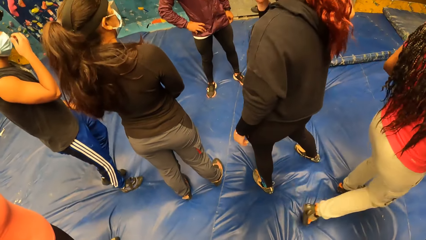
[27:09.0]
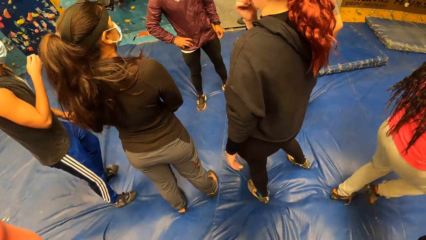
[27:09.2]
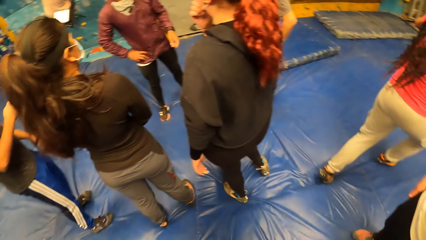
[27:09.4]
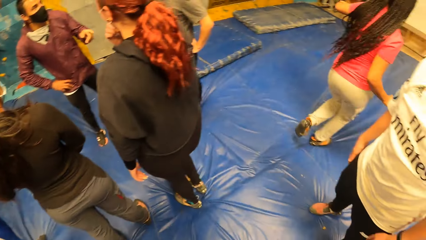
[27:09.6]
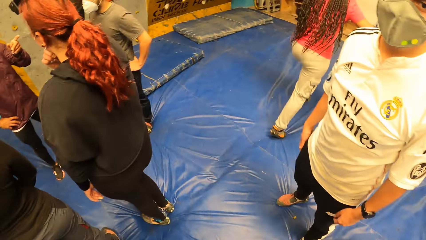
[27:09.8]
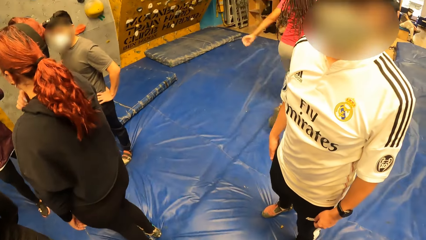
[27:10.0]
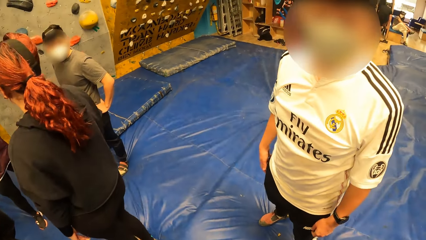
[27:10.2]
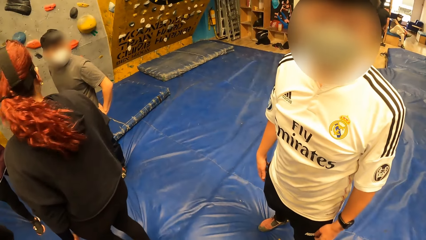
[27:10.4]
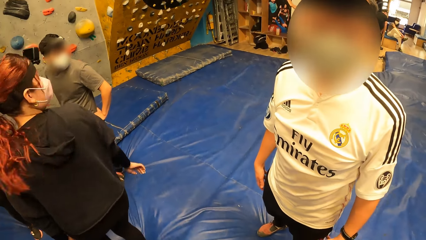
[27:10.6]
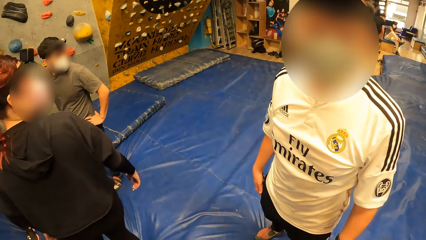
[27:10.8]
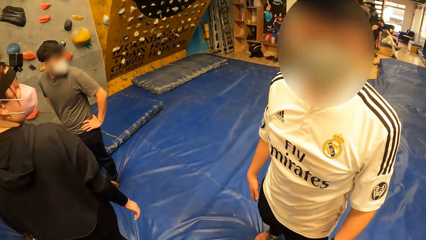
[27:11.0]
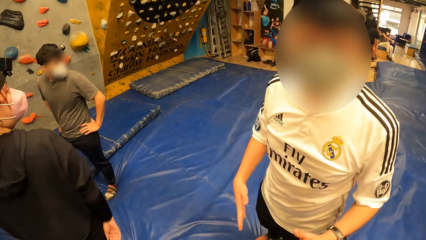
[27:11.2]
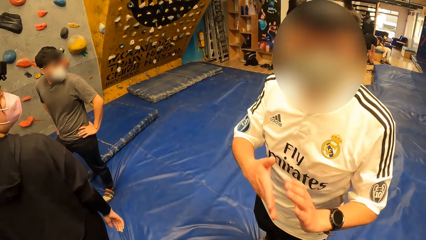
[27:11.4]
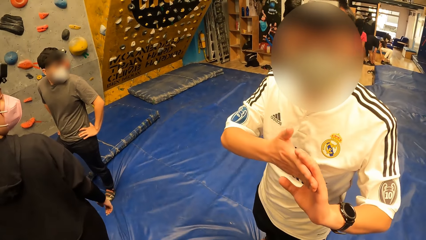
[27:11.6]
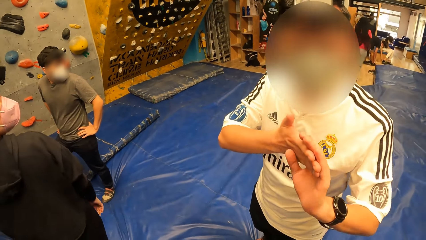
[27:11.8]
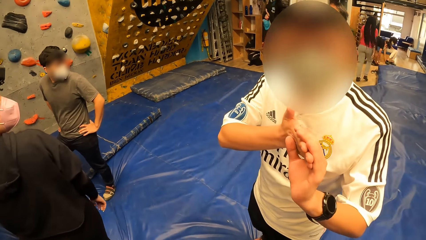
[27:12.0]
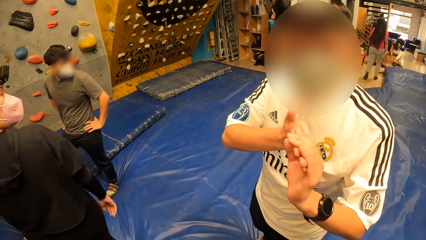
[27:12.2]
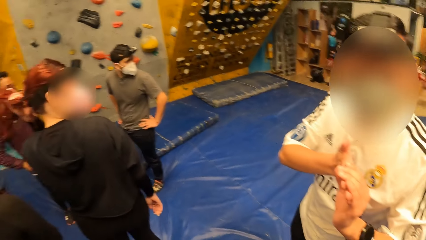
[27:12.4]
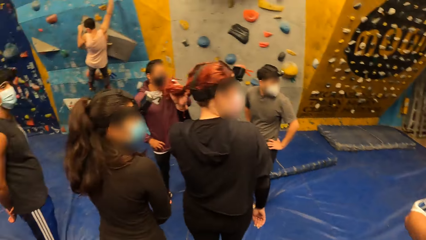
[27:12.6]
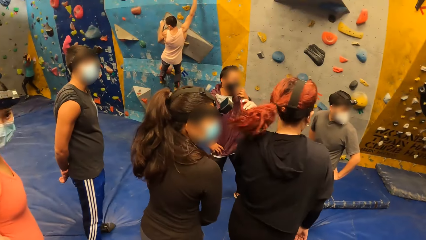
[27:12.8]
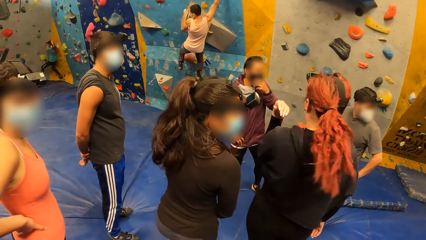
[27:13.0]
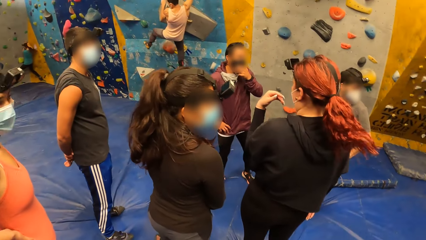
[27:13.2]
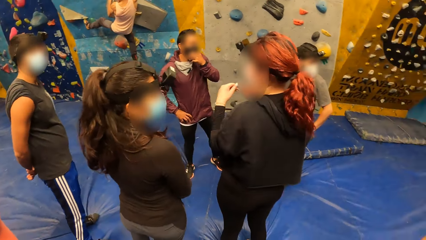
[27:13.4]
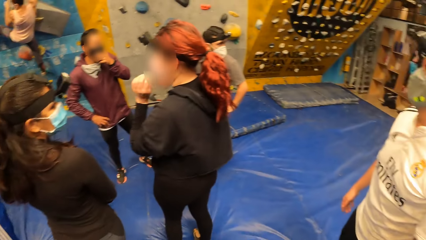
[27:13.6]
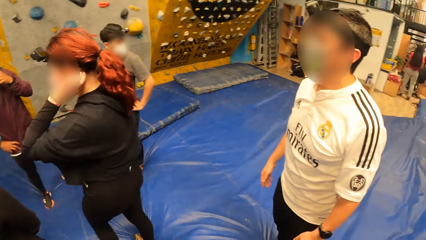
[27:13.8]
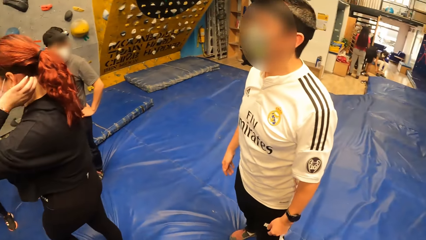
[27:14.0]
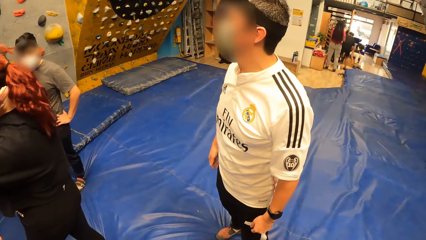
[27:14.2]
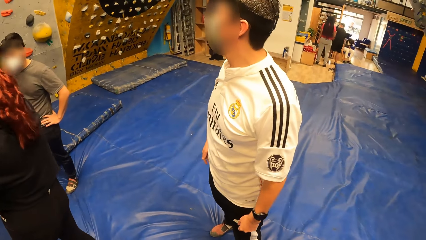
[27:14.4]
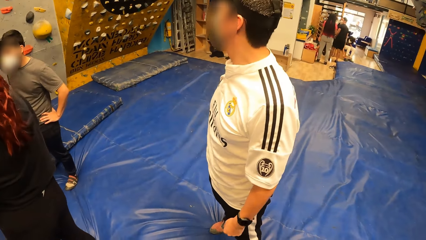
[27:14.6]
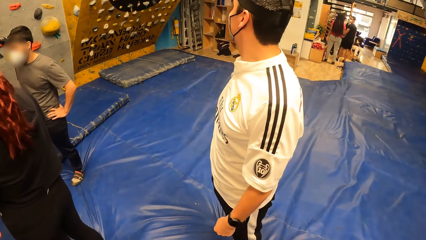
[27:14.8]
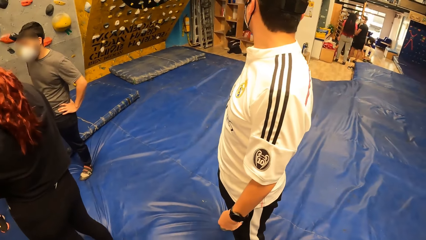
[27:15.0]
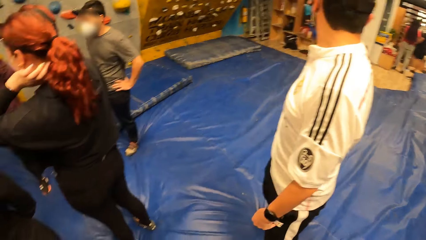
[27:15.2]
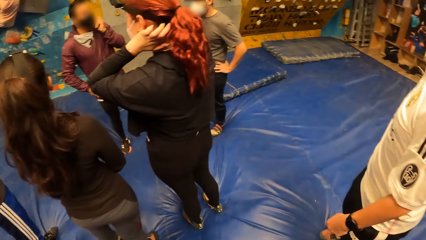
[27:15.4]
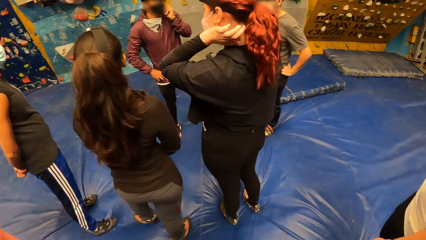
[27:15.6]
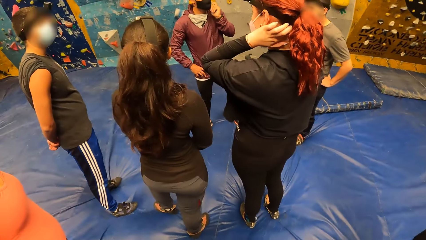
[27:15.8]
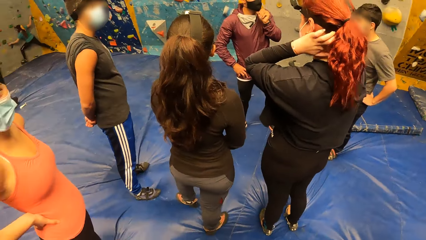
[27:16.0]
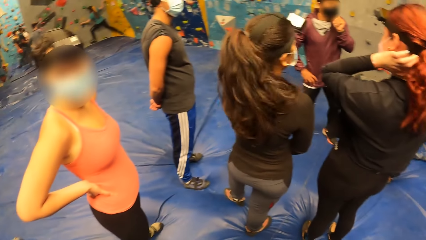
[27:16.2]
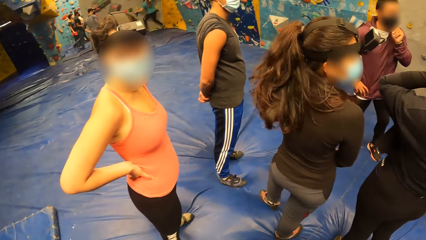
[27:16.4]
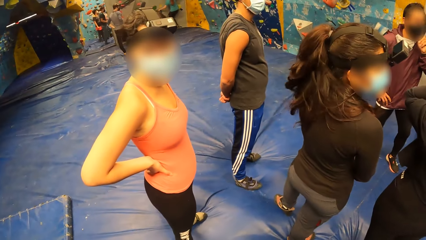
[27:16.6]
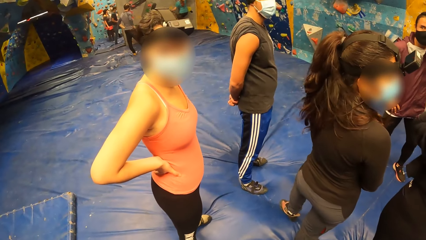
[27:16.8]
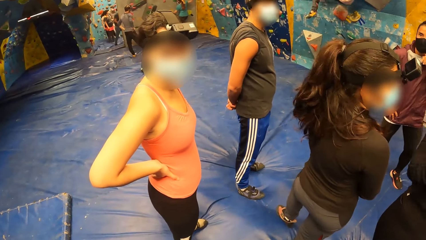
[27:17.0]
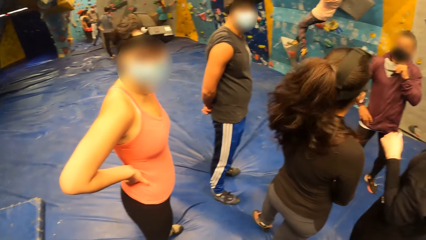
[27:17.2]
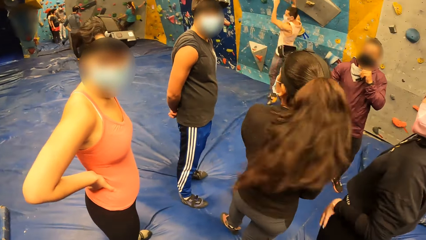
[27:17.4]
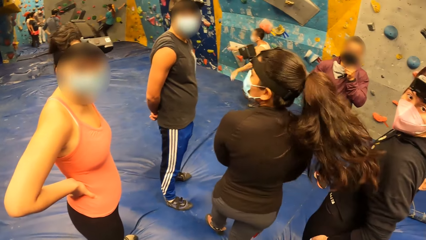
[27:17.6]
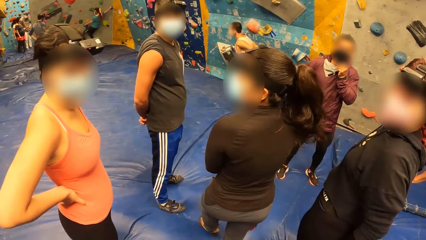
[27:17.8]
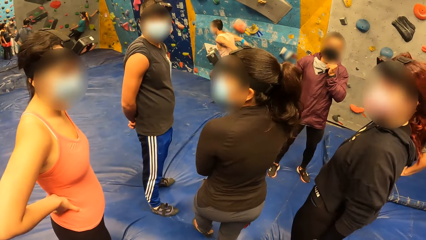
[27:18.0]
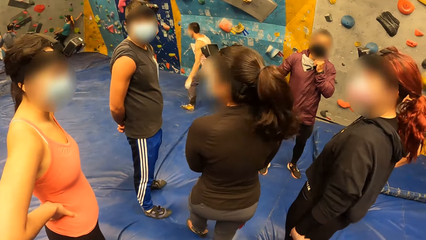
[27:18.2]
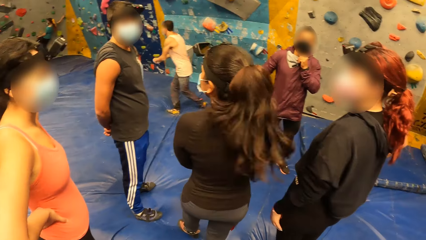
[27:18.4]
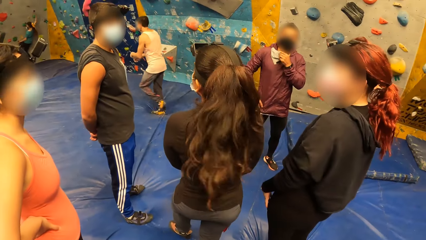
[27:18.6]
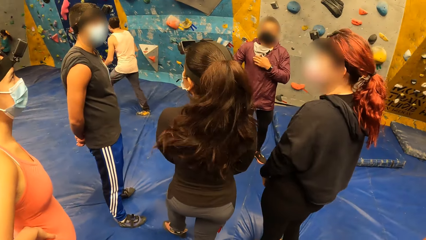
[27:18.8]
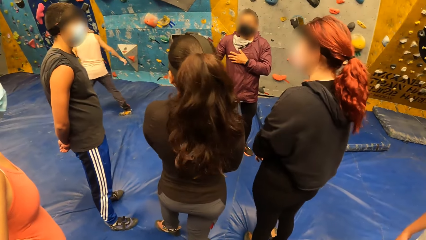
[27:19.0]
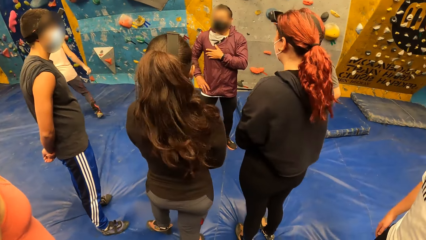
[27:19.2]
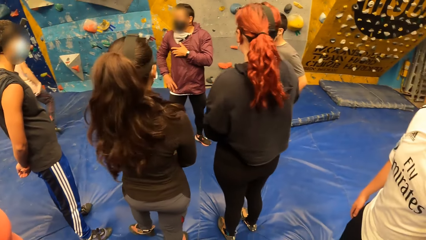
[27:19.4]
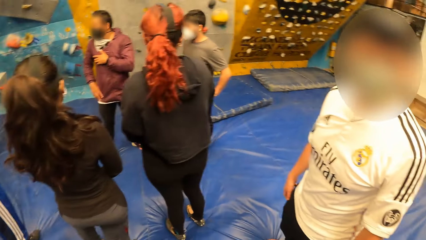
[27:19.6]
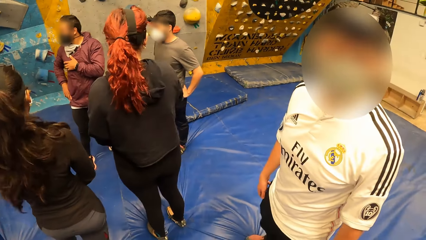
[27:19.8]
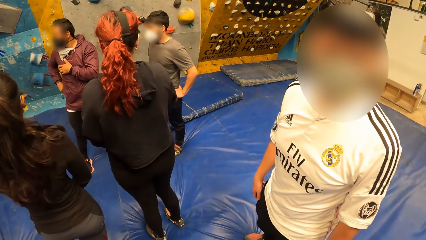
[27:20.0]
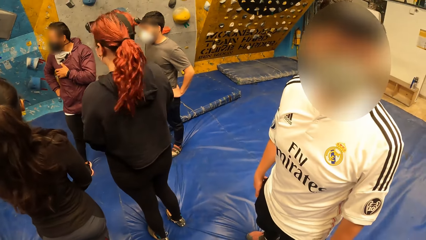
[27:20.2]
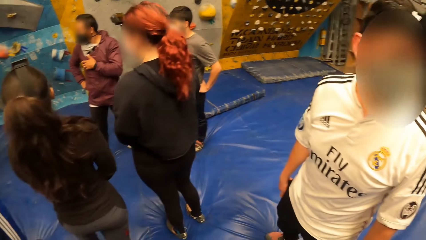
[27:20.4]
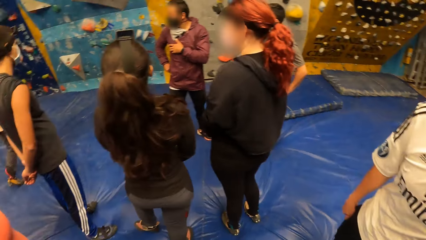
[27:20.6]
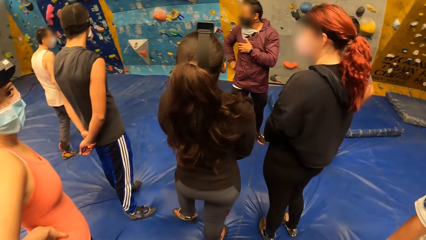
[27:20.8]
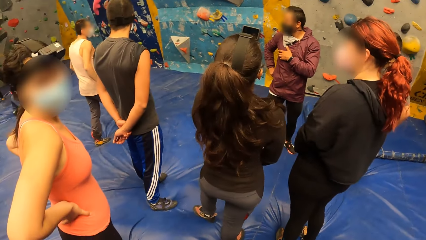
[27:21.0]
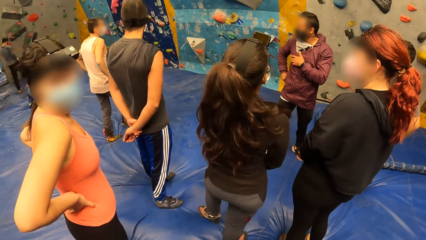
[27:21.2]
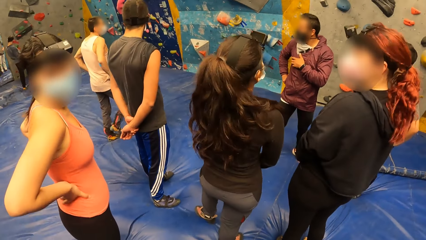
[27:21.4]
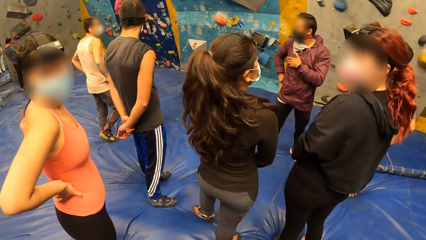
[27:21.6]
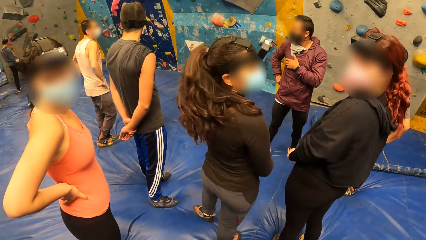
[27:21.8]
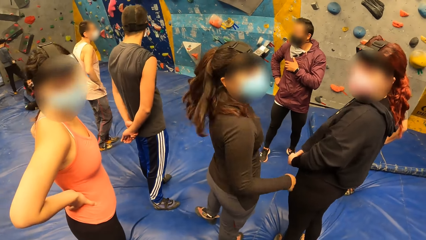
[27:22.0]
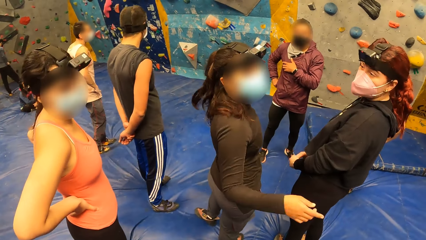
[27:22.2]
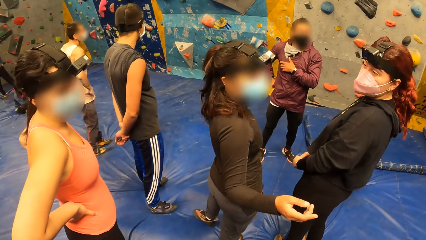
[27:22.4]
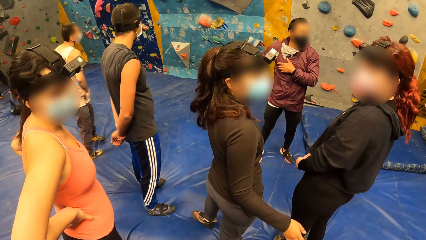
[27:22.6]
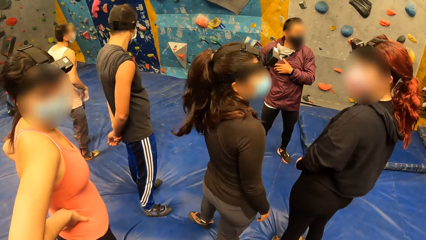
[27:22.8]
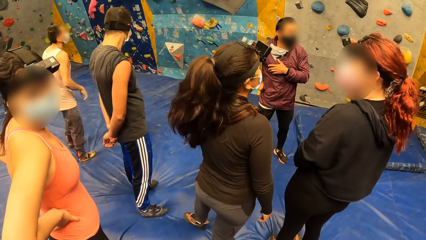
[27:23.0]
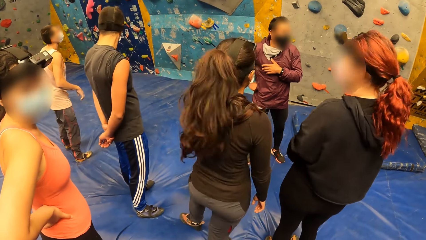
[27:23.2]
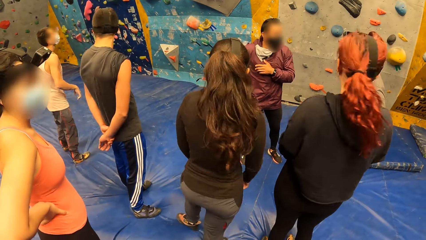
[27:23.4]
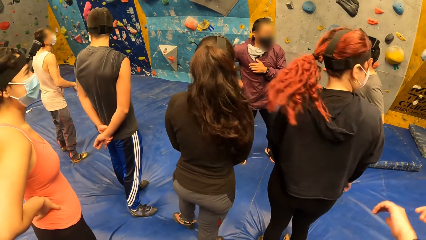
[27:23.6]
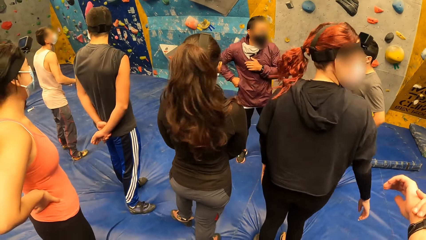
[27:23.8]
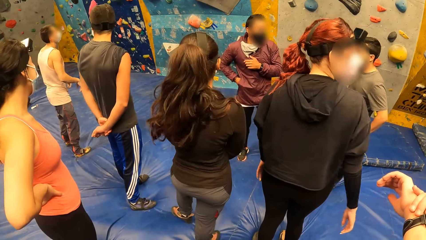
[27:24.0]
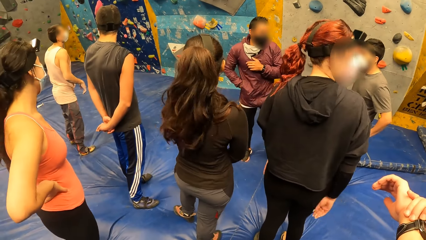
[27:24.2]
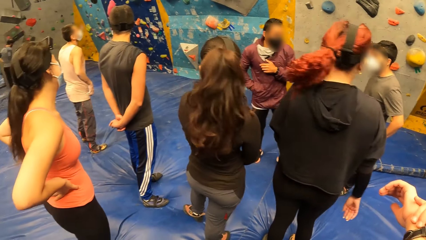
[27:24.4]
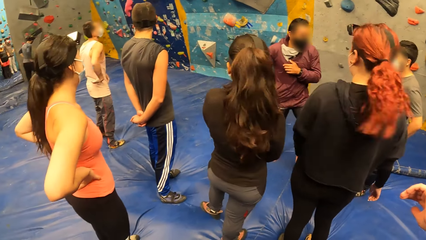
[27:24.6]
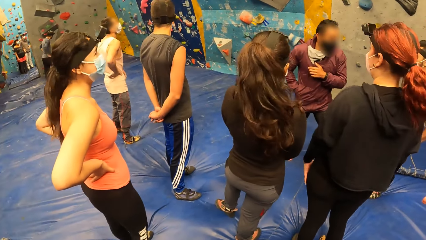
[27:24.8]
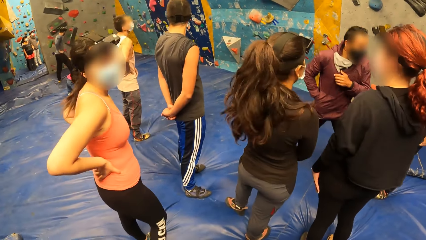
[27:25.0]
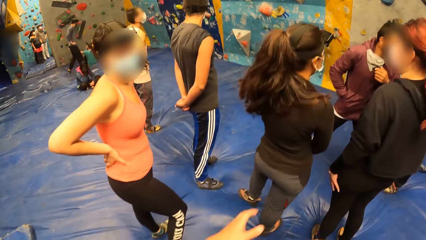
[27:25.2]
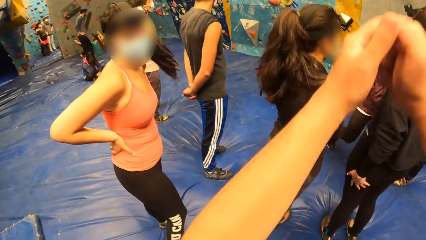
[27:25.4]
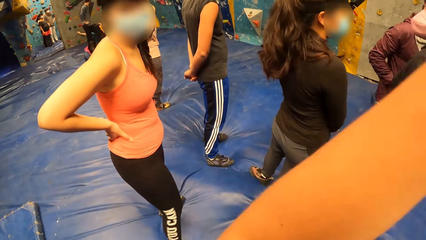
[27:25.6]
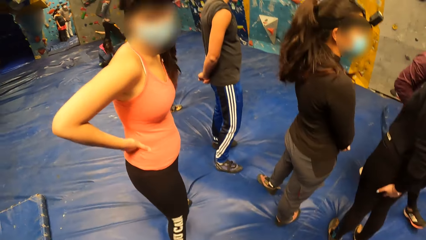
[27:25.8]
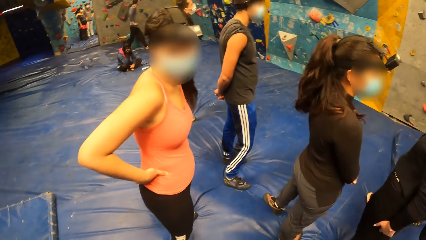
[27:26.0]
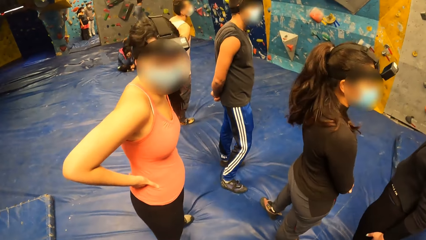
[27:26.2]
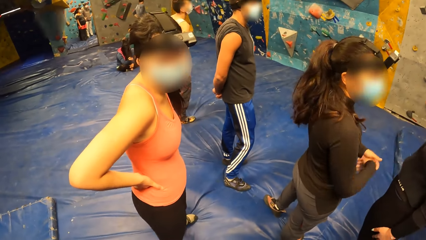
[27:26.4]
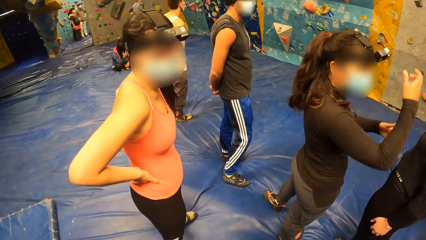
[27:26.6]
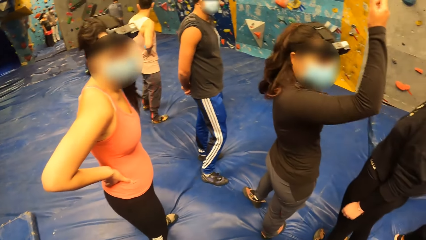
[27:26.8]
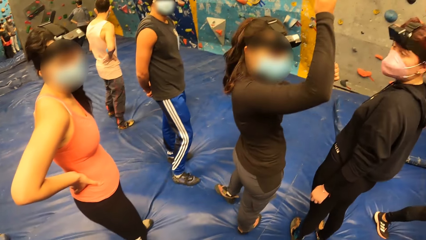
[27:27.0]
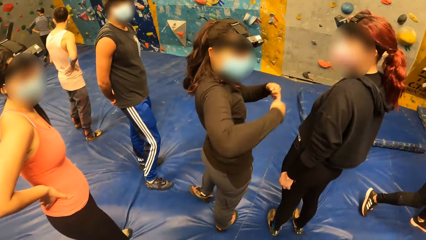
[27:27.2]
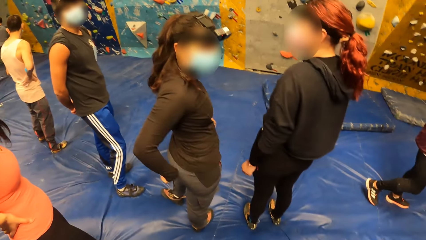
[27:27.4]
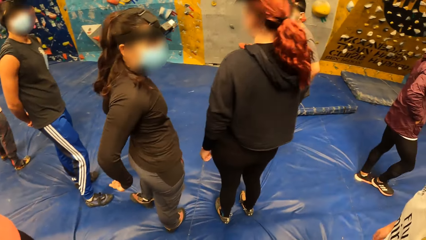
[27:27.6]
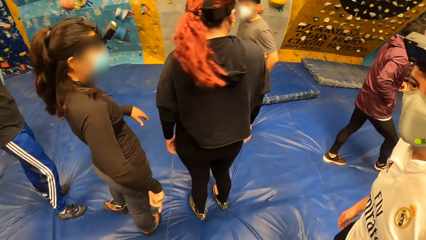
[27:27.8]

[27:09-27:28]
The camera wearer looks at the man. The man converses with the camera wearer. The camera wearer looks at the man. She talks to a person. She talks to another person. She talks to the first person. She interacts with a woman and another woman. A man holds his wrist watch on his left hand with his right hand. The camera wearer swings her arms. The first woman gesticulates with her right hand.
